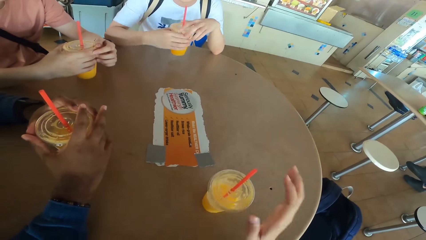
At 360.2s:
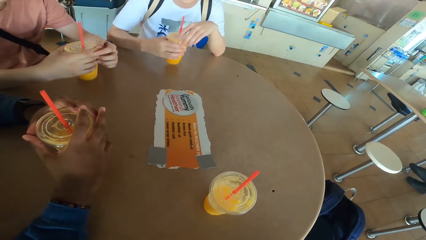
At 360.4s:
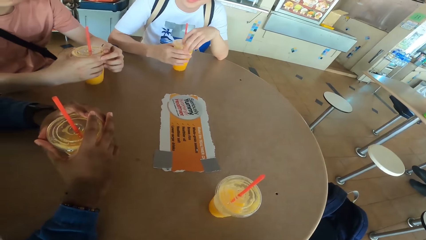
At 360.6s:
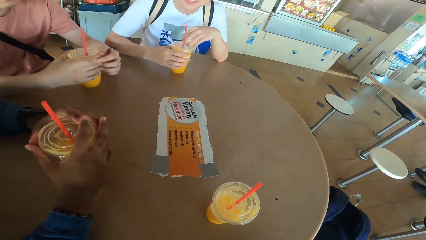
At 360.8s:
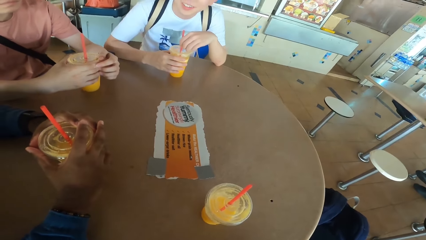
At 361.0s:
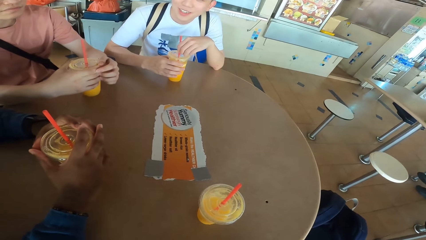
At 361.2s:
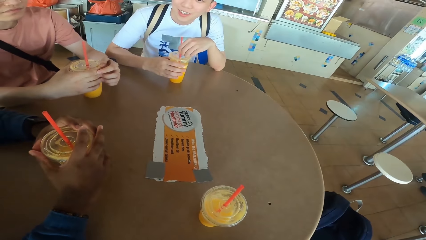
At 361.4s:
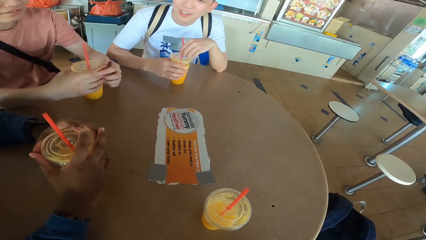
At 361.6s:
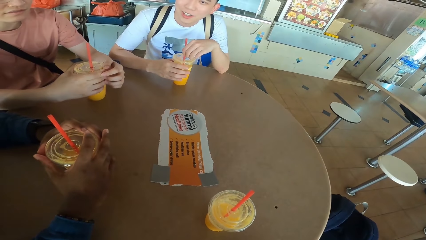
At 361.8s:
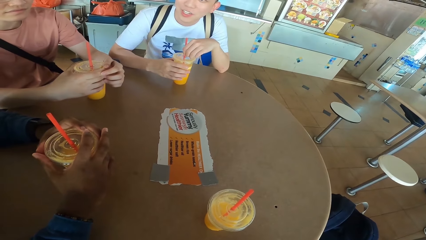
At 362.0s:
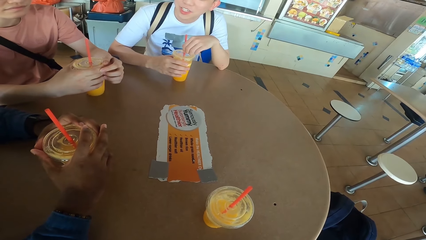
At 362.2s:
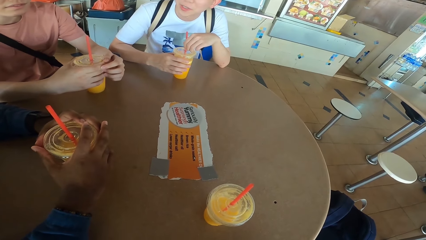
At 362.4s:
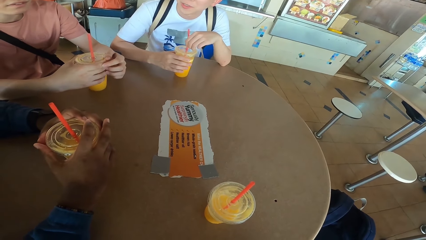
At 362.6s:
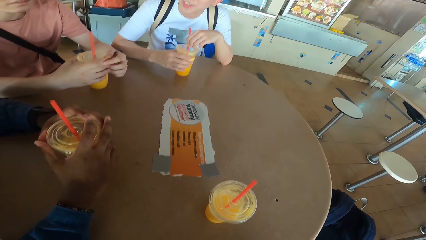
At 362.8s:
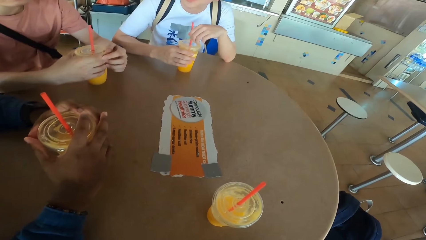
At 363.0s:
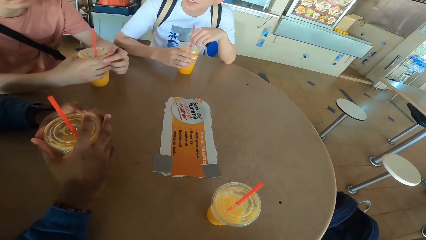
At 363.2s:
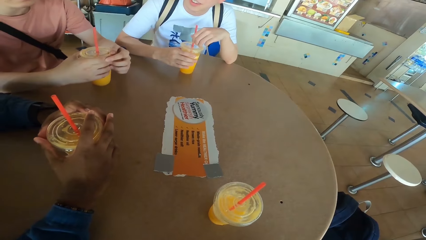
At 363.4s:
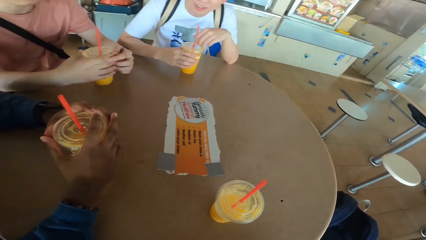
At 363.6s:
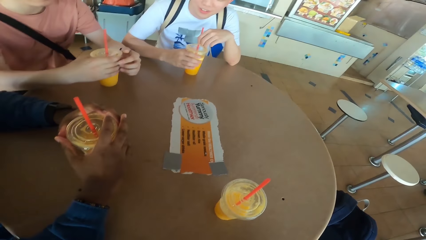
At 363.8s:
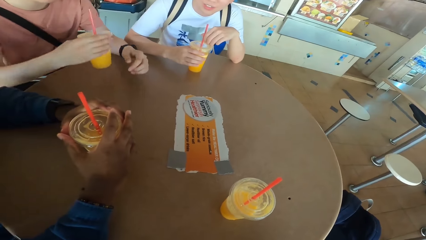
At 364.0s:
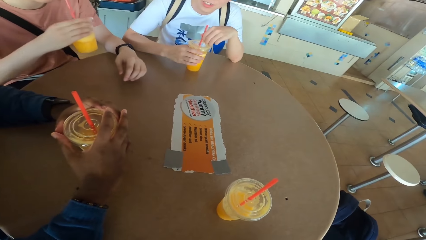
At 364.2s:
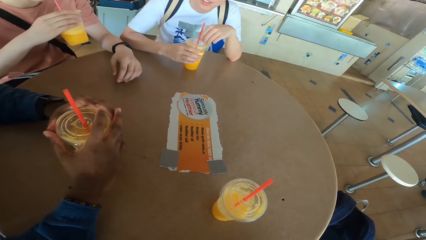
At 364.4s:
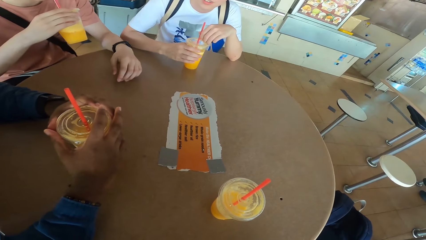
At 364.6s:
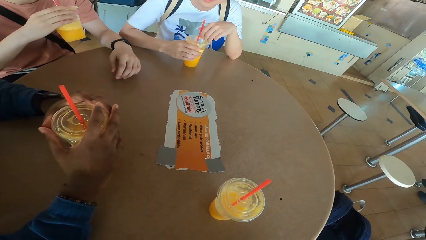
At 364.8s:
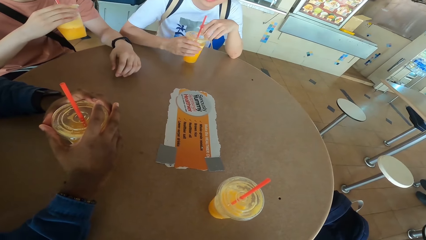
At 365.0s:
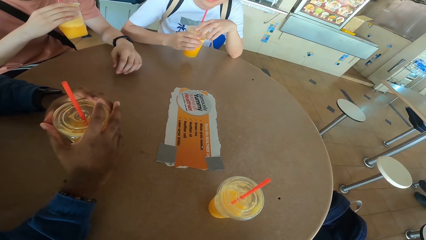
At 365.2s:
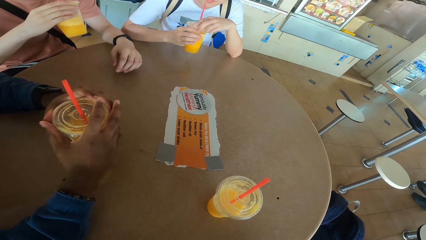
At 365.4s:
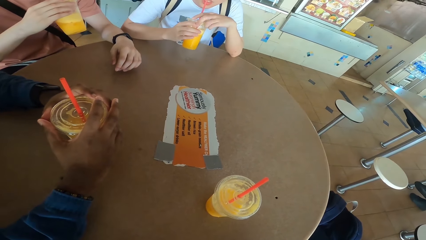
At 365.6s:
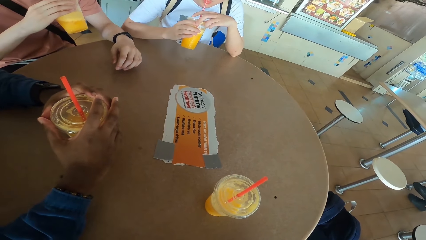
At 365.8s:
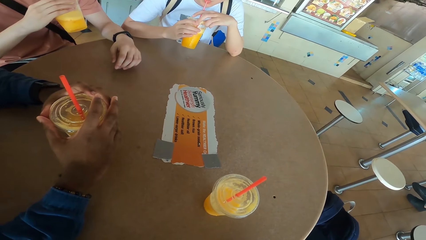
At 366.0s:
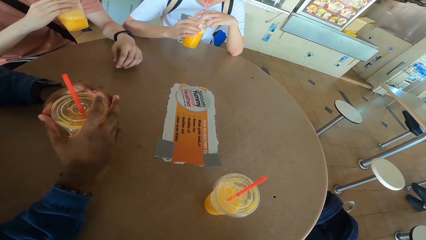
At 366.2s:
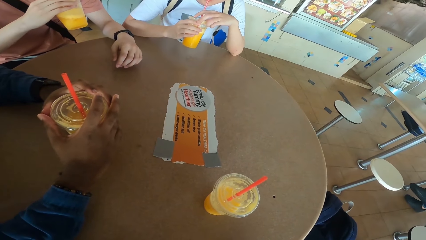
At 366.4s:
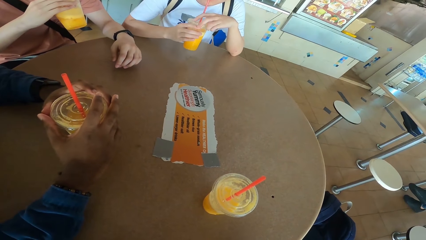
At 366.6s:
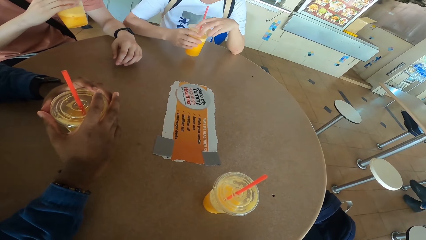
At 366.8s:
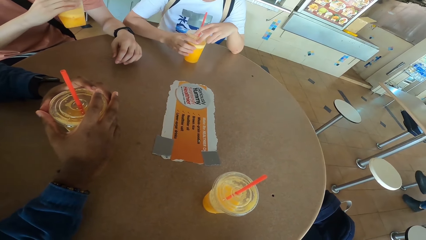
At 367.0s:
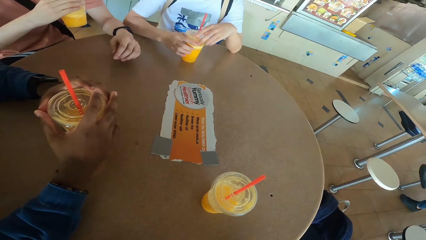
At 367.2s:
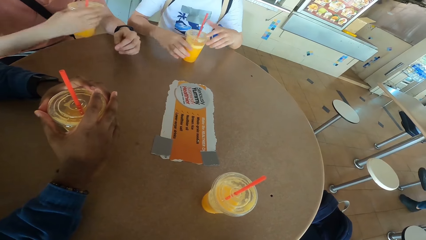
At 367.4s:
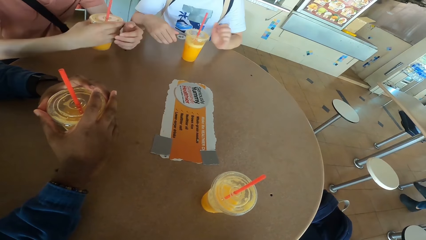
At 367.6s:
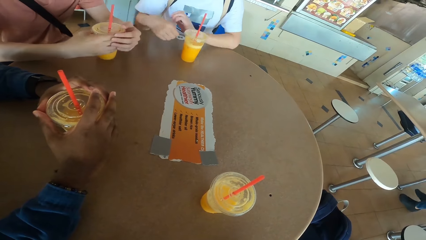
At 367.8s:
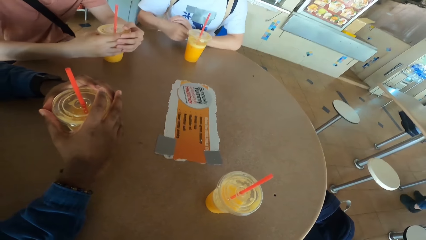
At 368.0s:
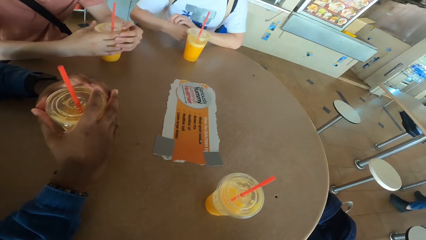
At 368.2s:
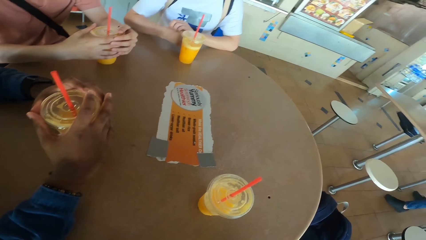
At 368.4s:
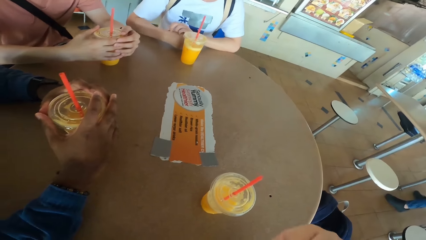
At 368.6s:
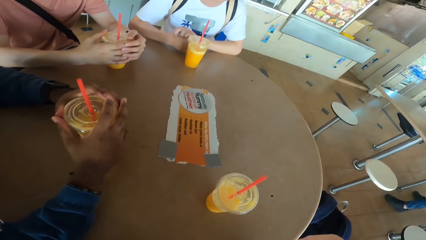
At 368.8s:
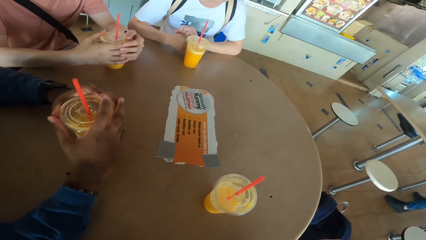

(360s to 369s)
The camera wearer places a can on the table. A man places a juice can on the table and converses with the rest. Another man lifts a juice can from the table. The first man lifts a juice can from the table, sips juice from the can and places the juice can on the table. The other man places the juice can on the table.

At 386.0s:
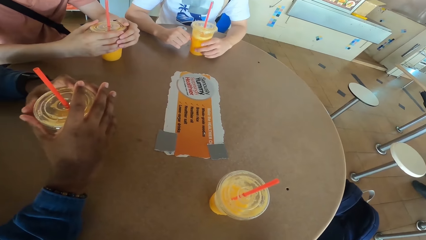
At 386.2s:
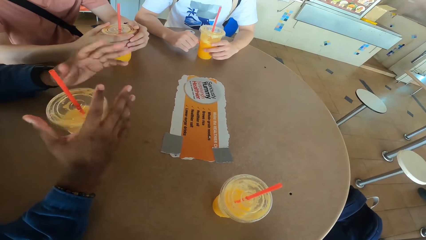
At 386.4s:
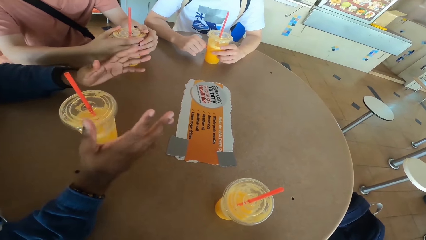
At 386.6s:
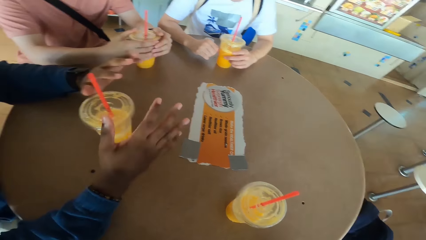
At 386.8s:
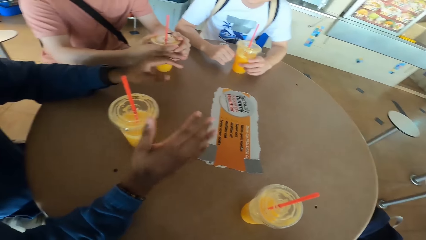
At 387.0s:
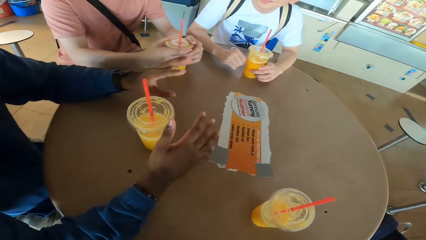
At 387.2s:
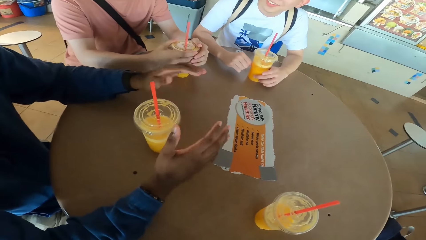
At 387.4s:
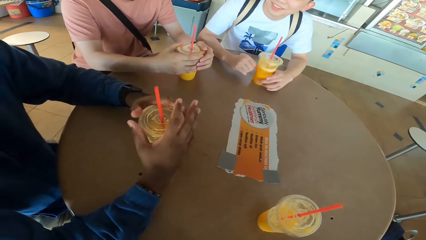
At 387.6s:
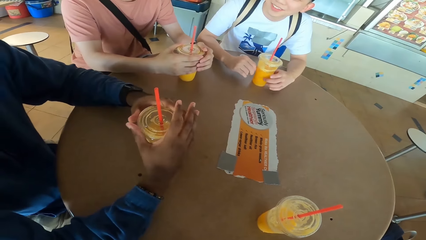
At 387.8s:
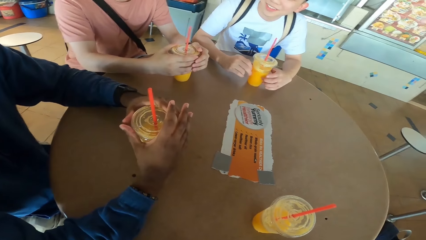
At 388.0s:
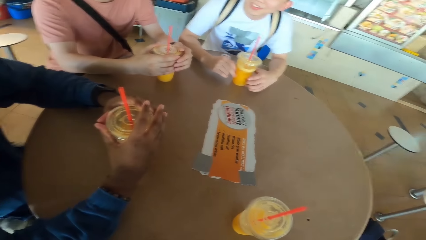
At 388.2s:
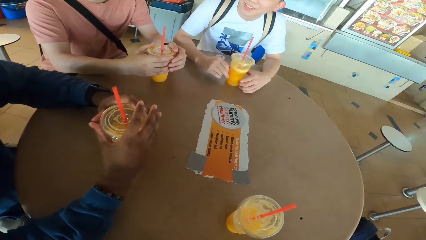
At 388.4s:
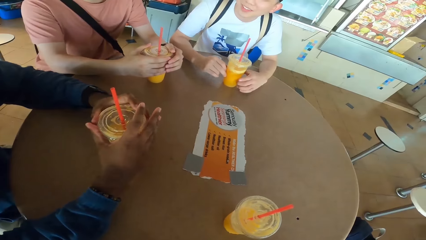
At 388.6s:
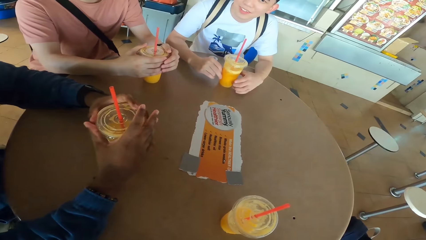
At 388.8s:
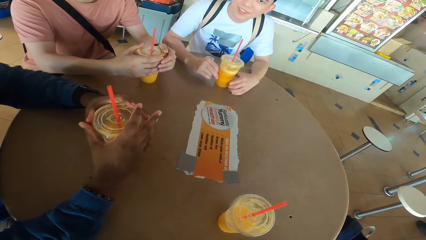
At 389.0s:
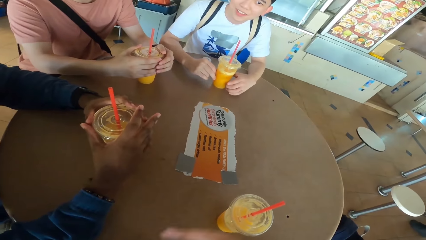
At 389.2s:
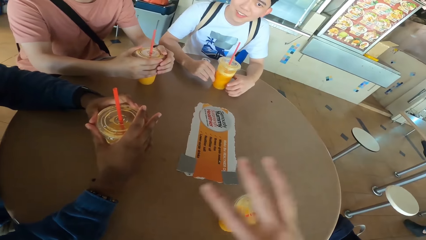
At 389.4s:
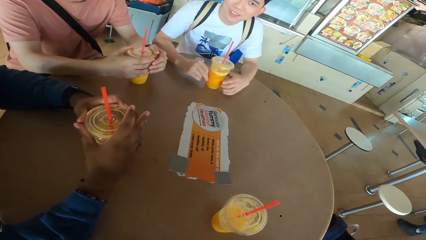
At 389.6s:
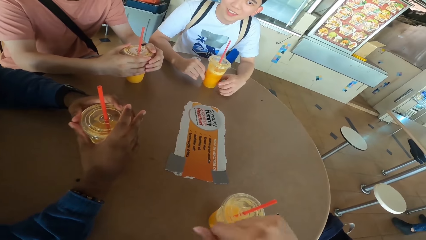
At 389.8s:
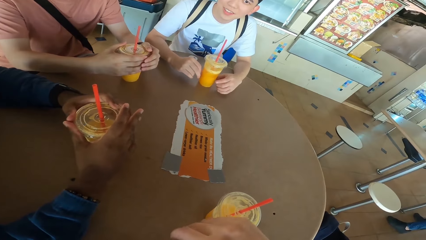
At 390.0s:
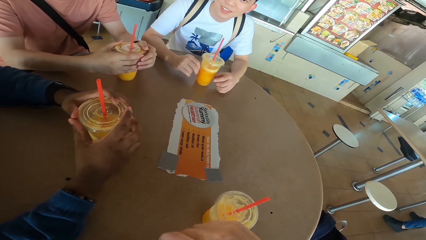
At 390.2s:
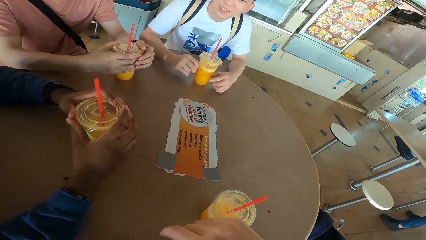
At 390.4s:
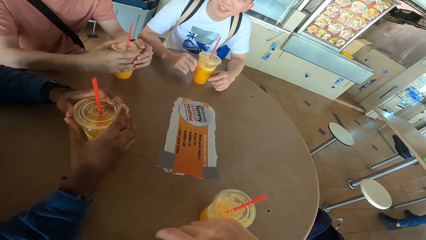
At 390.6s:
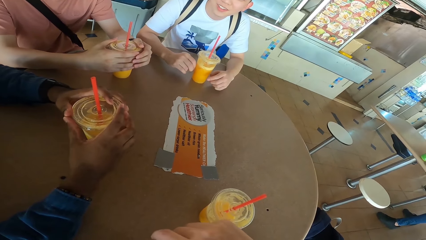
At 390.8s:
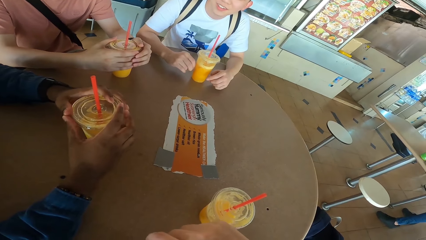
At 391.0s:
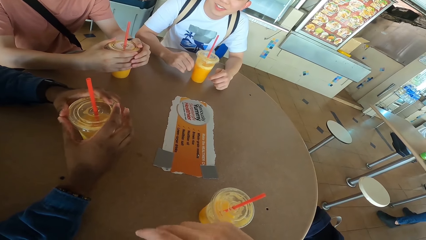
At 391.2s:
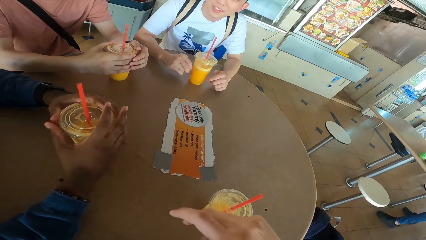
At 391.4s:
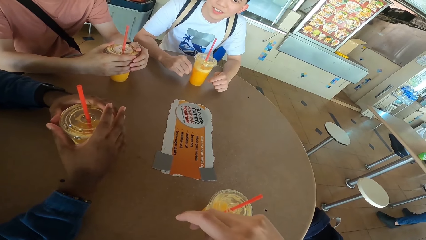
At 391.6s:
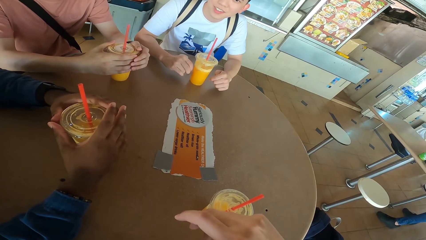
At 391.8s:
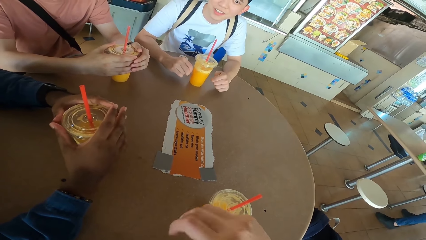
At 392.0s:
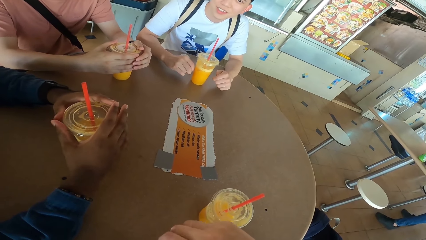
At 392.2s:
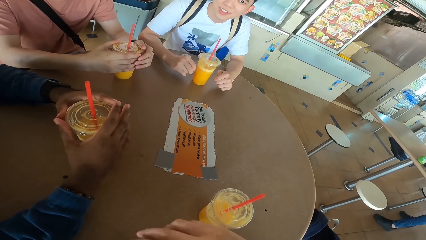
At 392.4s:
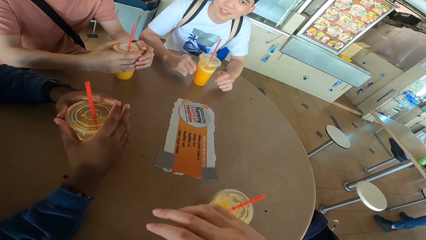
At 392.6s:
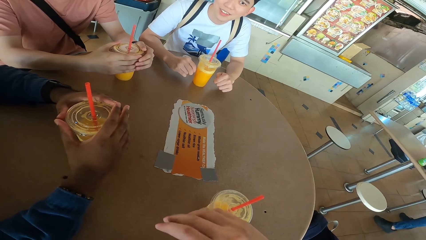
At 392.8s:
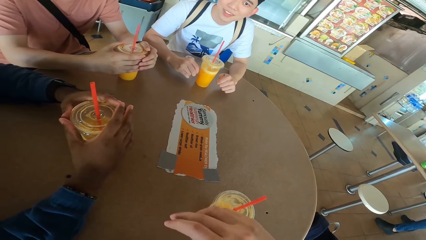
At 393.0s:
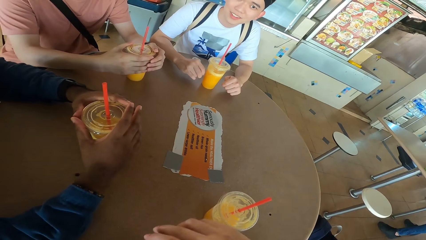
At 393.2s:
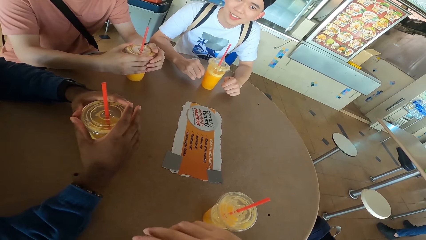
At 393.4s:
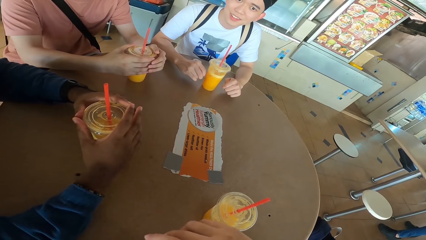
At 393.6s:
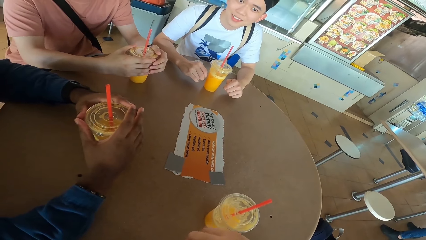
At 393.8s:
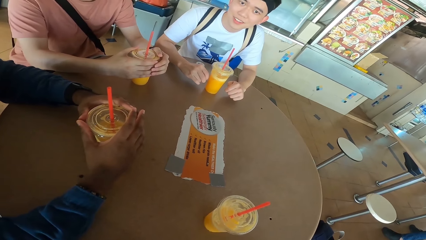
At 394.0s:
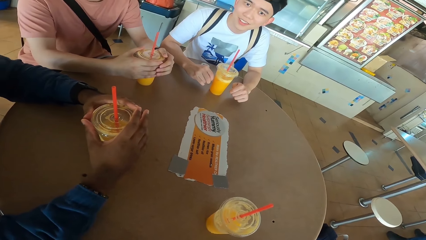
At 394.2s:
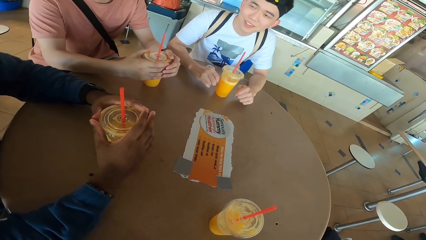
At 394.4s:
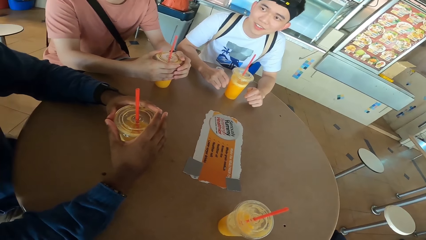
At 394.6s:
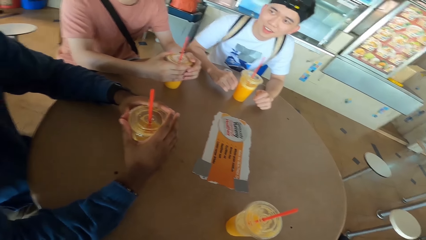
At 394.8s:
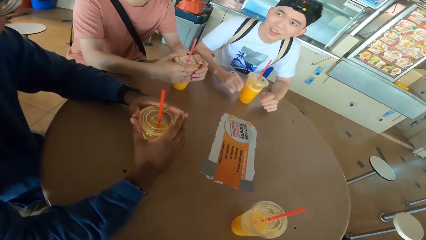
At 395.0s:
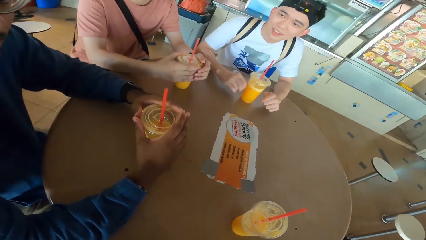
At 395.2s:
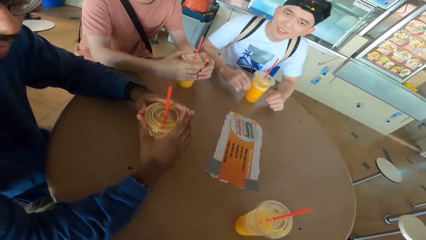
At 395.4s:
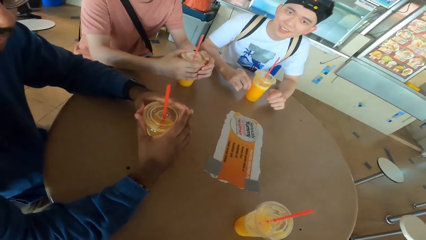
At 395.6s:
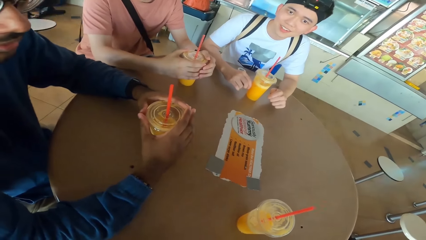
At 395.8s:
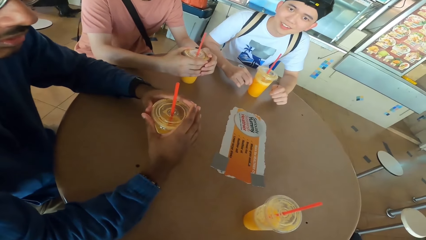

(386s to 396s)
A man converses with another man. The camera wearer converses with the other man. He gestures with his hand.
